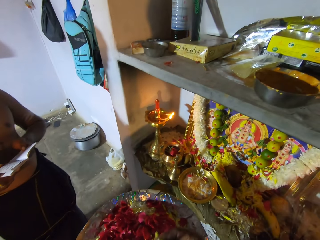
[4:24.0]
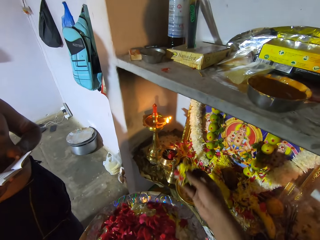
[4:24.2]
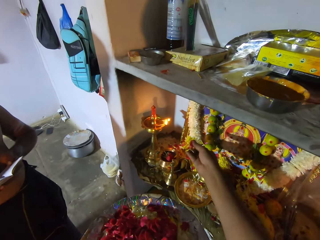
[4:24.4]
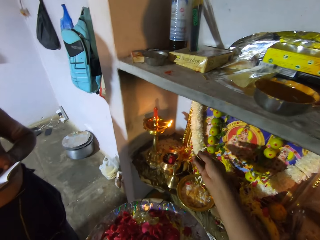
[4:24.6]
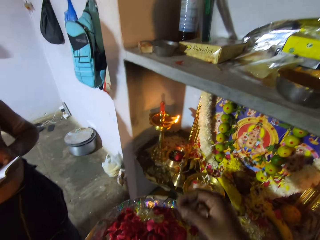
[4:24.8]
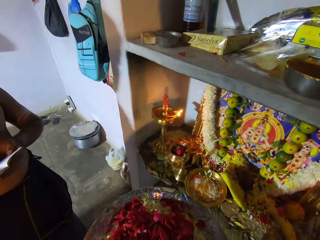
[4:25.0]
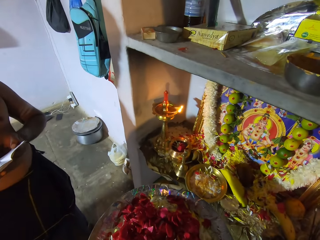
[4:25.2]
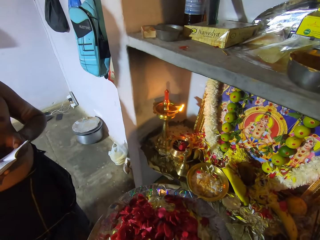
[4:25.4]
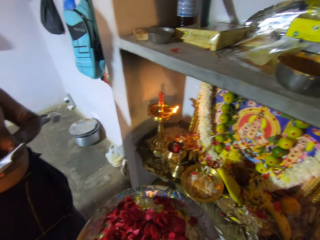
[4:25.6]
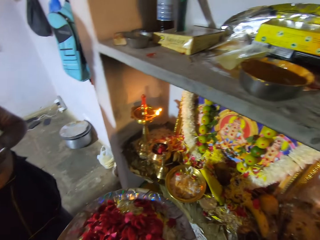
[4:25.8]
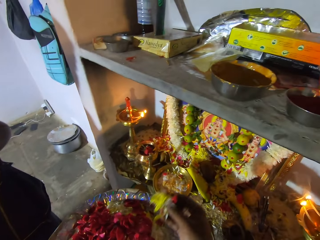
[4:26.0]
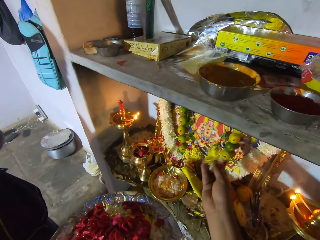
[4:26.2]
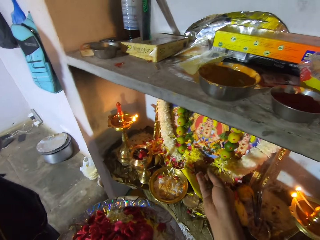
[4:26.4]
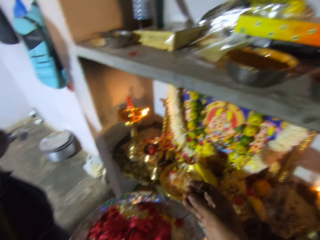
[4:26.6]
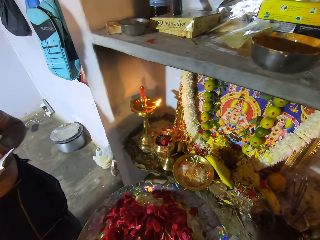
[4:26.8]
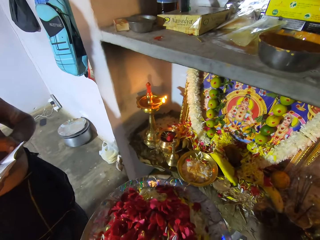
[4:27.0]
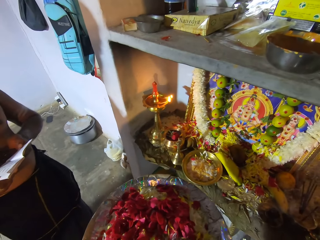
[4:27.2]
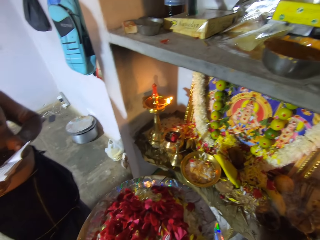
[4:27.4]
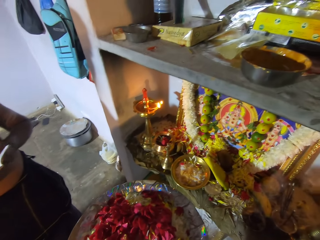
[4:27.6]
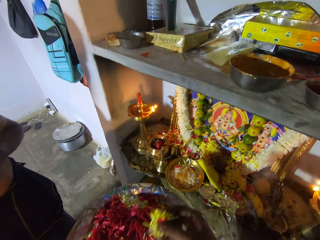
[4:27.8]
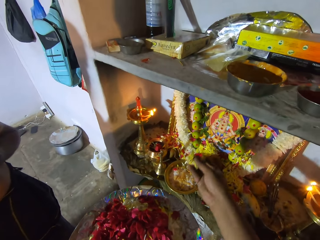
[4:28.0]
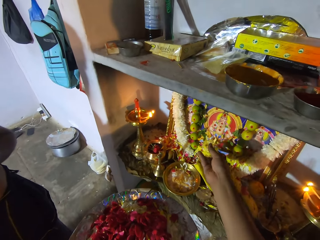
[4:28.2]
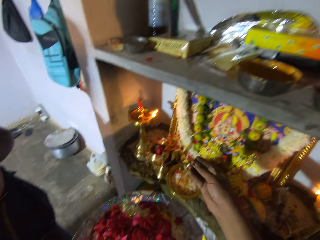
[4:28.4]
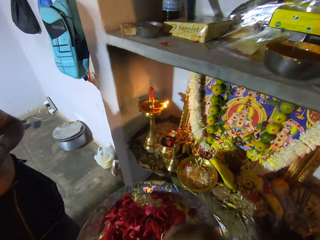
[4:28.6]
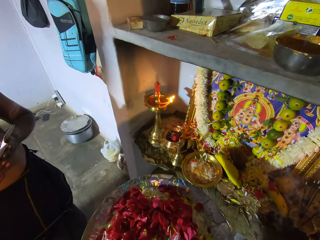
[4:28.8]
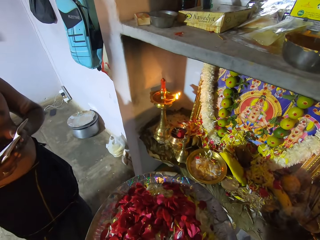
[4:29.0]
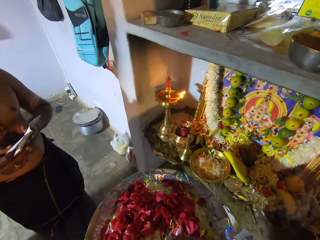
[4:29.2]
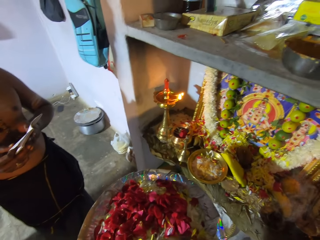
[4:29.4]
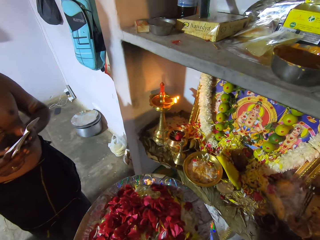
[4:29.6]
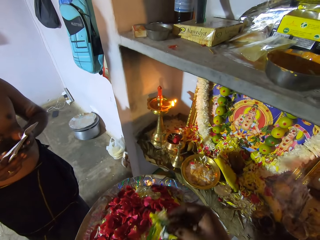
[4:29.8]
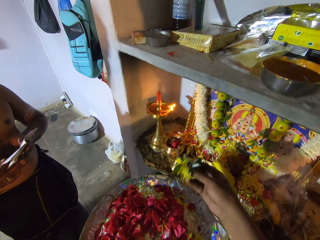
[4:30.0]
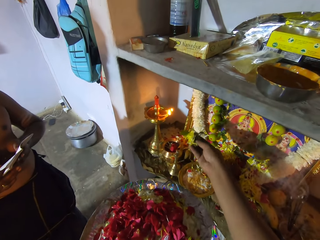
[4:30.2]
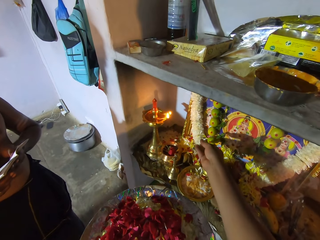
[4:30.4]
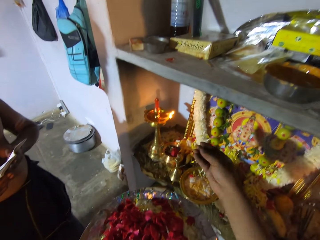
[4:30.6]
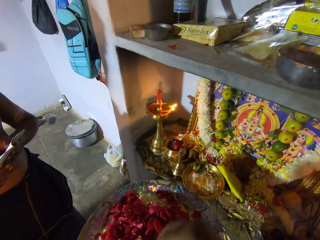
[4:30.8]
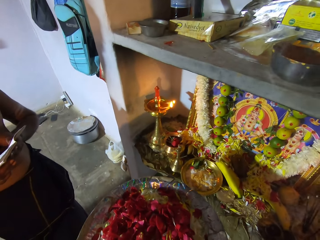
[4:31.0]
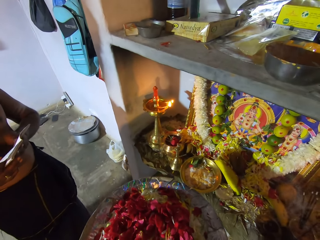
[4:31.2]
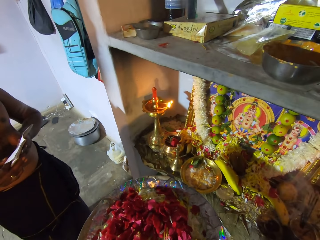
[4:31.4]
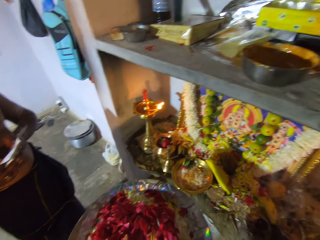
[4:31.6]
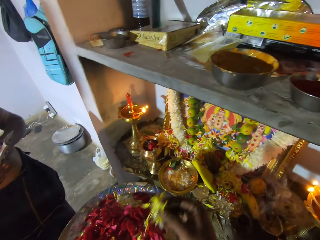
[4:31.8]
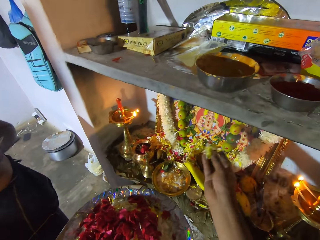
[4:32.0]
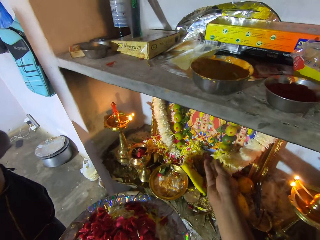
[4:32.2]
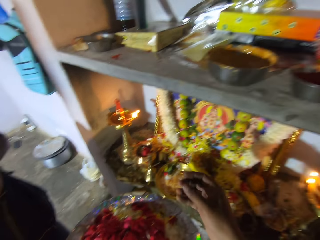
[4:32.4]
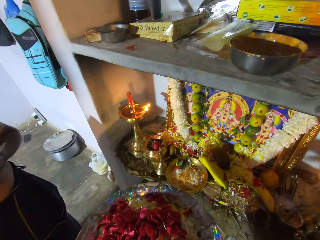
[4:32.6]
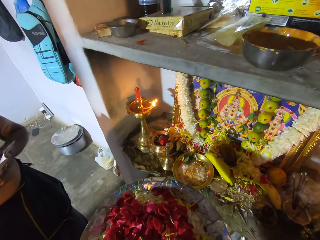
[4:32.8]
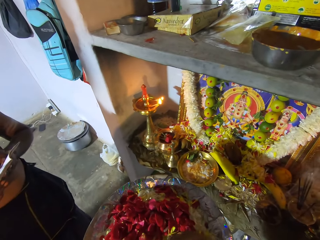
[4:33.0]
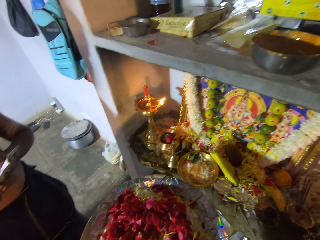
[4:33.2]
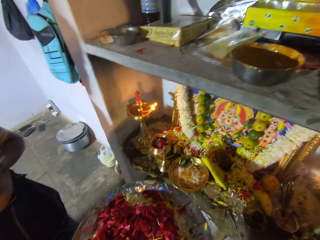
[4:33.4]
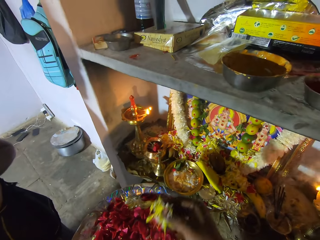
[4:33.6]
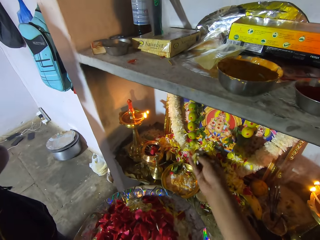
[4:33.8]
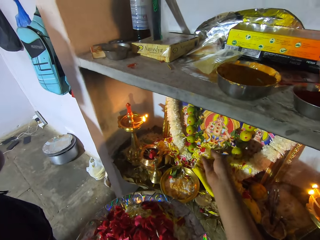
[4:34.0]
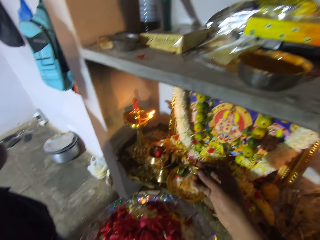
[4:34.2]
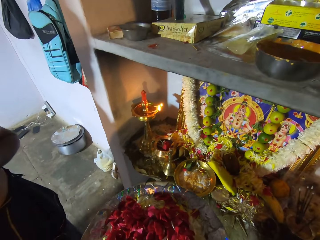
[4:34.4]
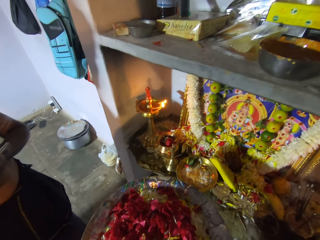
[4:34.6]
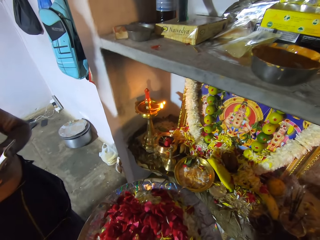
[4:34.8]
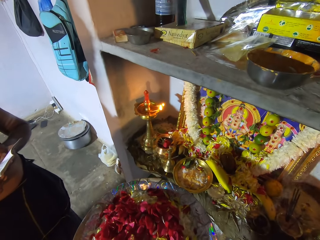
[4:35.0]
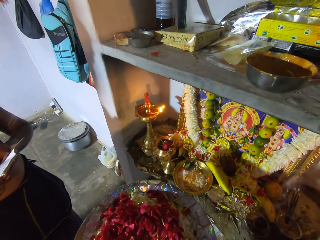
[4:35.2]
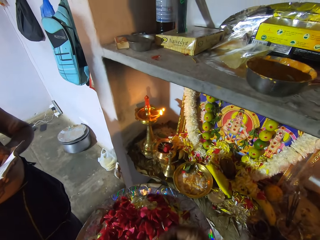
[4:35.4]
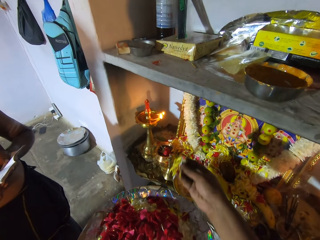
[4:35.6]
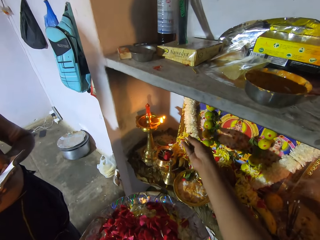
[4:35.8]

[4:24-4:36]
The camera wearer picks flowers and throws the flowers on the shelf. They pick the flowers from the plate and throw the flowers down. They pick the flowers and drop the flowers on the shelf. They pick the flowers from the plate and throw the flowers down. They pick the flowers and drop the flowers on the shelf. They pick the flowers from the plate and drop the flowers on the shelf. They pick the flowers from the plate.

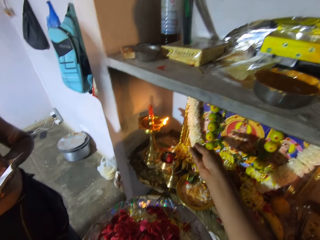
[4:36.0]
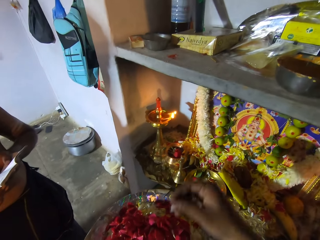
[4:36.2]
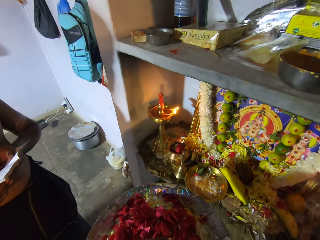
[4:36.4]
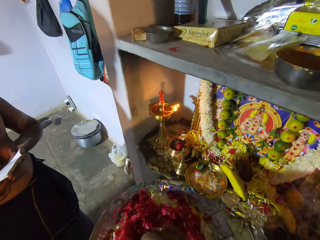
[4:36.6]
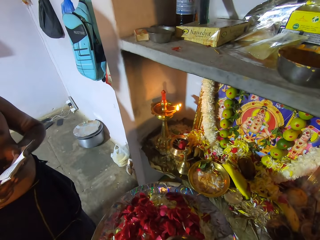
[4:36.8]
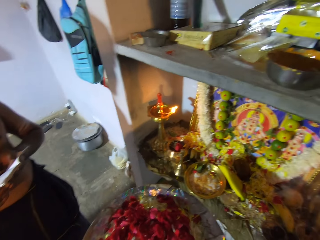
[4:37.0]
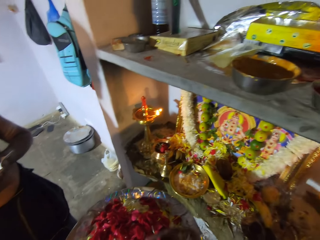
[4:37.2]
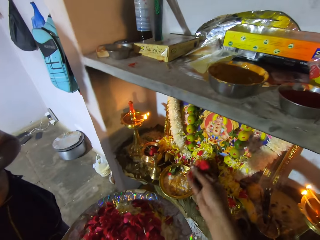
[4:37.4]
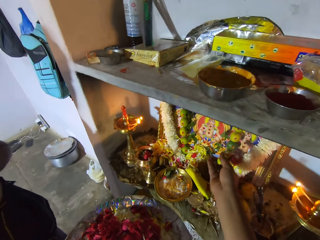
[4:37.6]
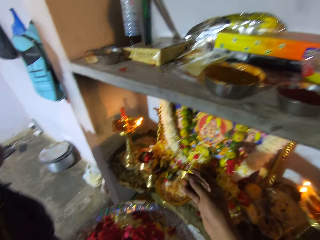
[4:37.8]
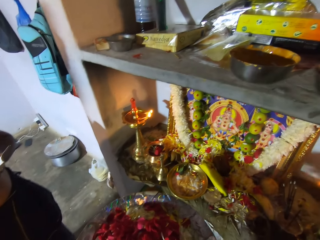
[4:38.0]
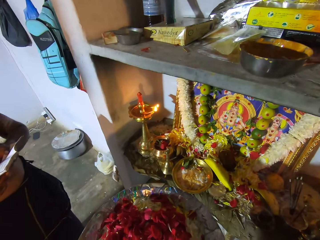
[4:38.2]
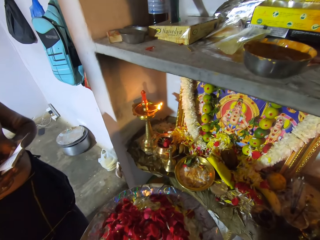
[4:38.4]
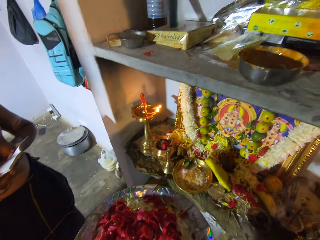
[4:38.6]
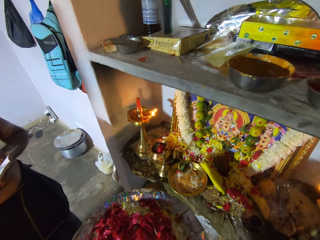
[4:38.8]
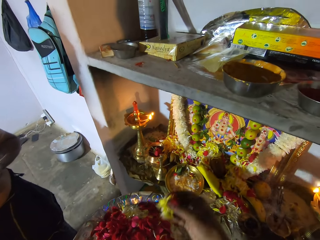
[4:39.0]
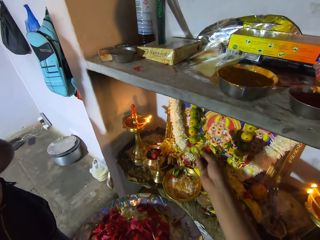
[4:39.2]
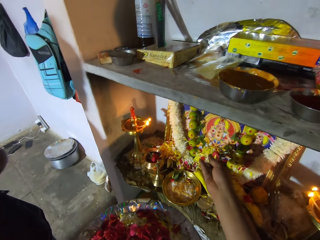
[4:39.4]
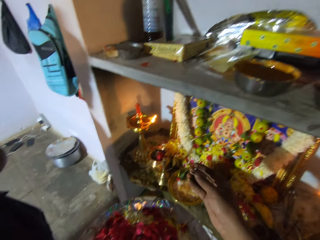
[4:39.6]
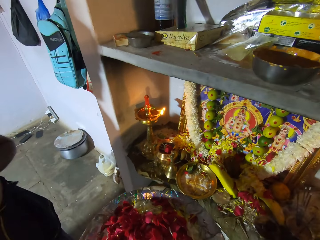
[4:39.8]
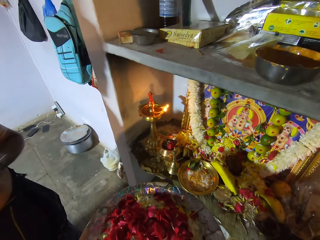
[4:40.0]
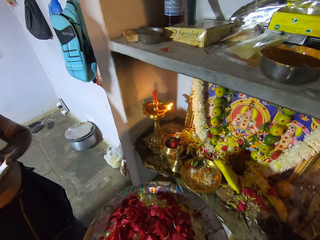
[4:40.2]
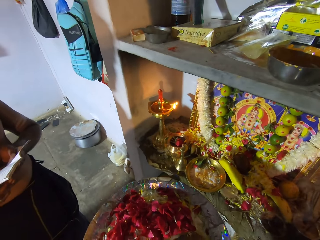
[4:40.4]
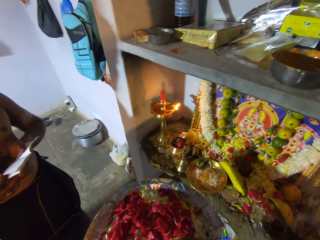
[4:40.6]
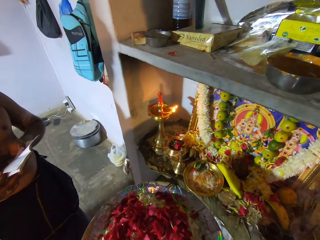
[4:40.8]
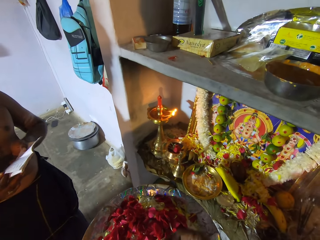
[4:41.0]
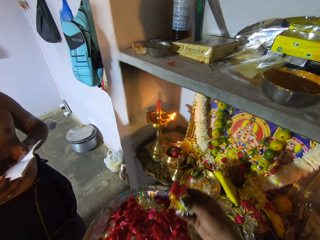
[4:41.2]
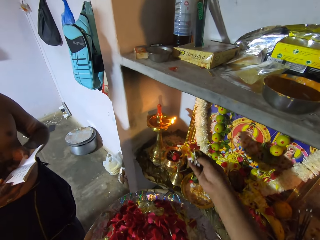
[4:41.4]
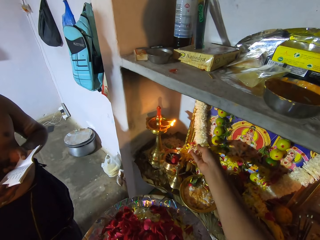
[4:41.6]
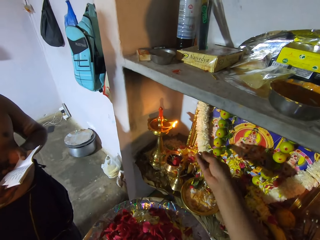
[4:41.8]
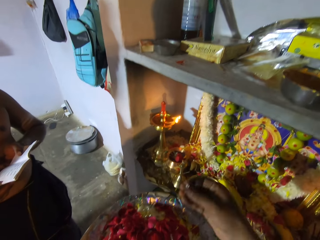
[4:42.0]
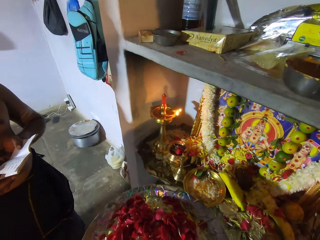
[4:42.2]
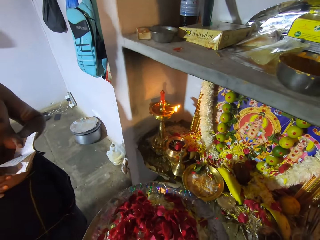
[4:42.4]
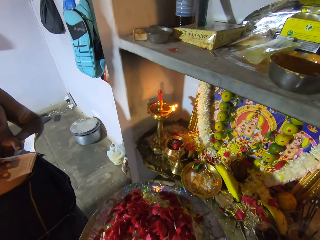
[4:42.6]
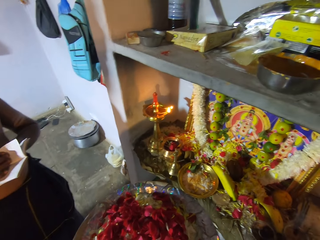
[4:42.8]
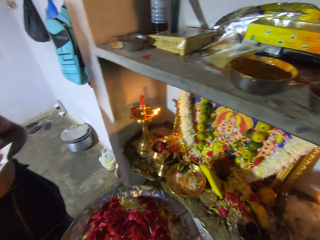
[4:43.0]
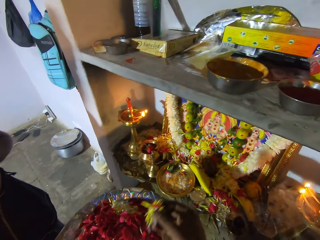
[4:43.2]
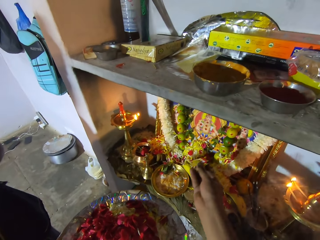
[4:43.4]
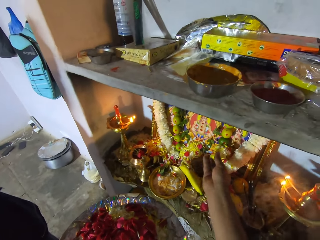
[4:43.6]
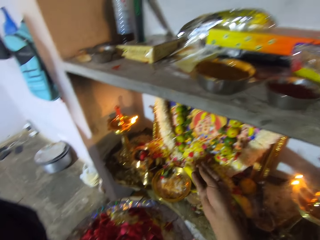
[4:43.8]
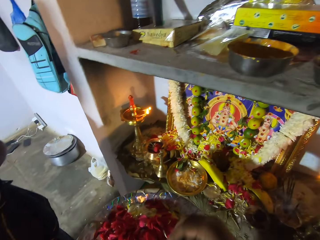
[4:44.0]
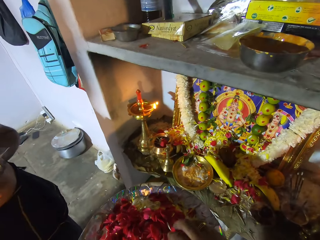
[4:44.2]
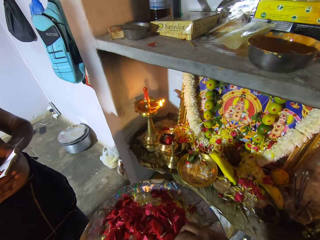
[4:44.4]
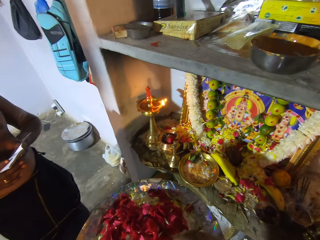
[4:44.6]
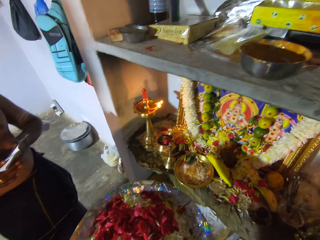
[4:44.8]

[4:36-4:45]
The camera wearer throws flowers down. They pick the flowers, drop the flowers on the shelf, and hold the plate. They pick the flowers, drop the flowers on the shelf, and hold the plate. They pick the flowers and drop the flowers on the shelf. A man opens a page on the notebook. The camera wearer picks the flowers and drops the flowers on the shelf. They pick the flowers from the plate.
